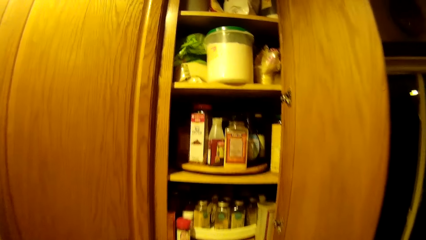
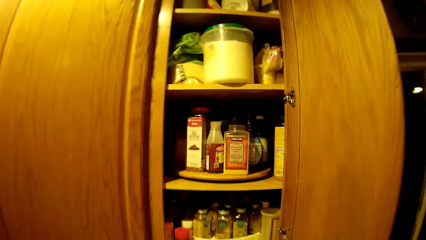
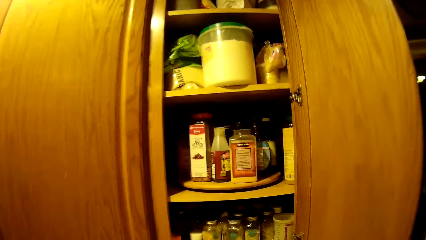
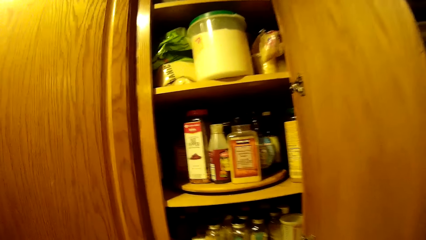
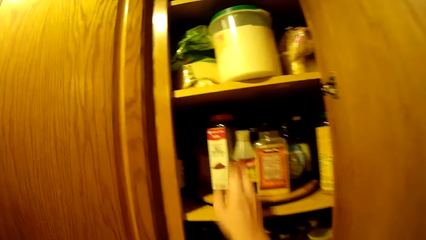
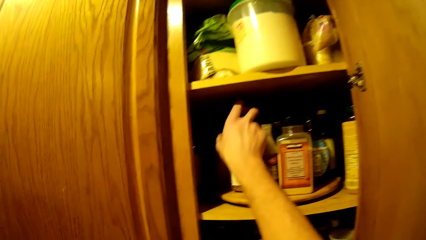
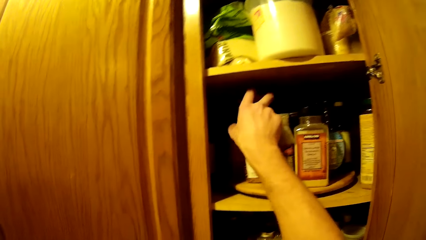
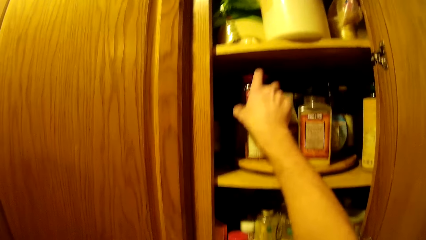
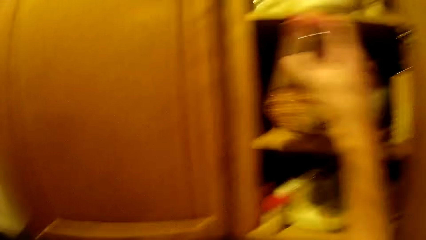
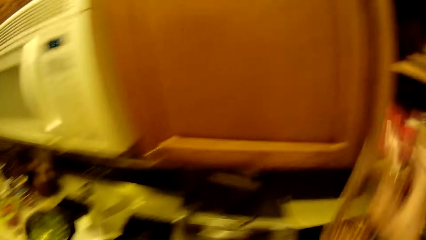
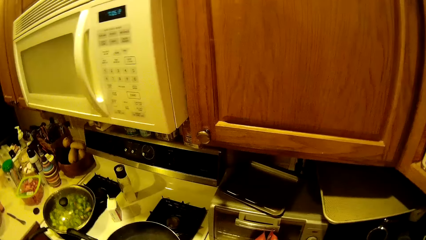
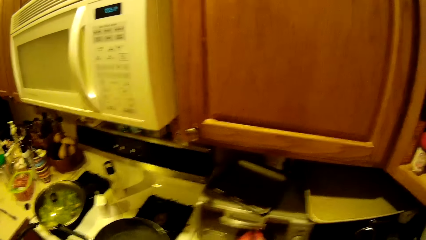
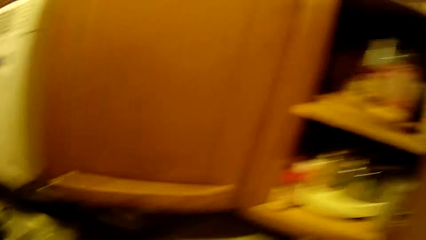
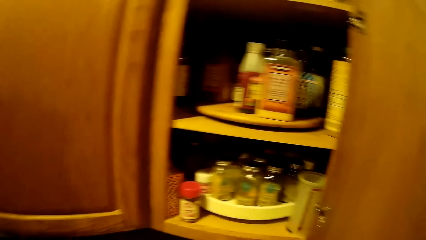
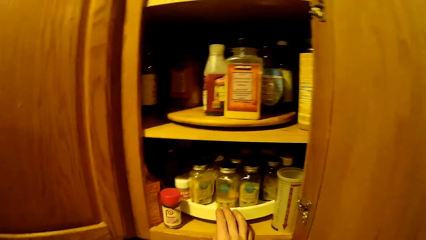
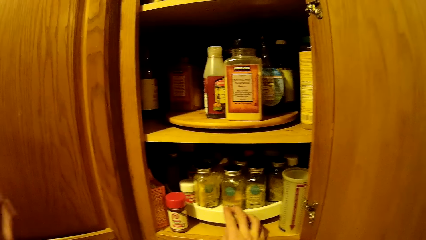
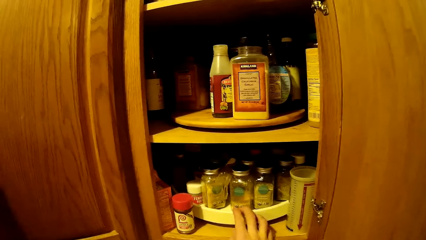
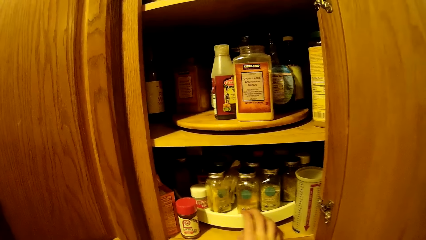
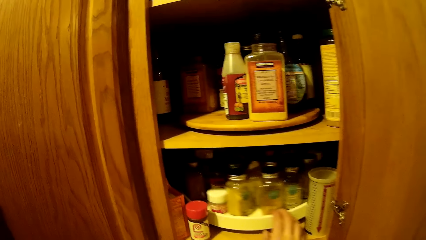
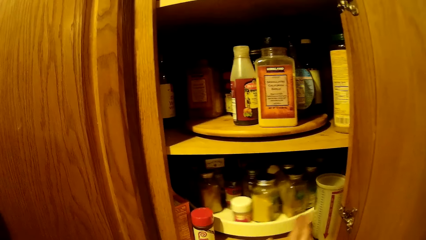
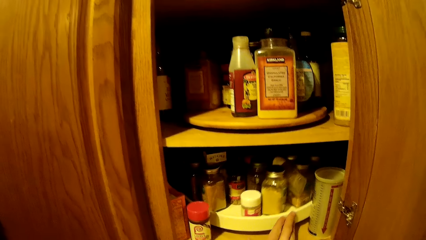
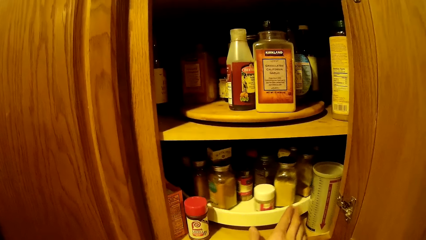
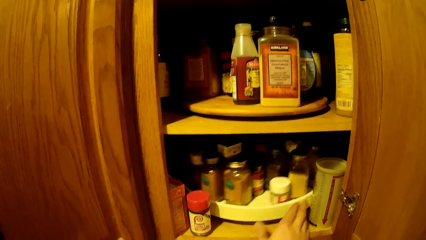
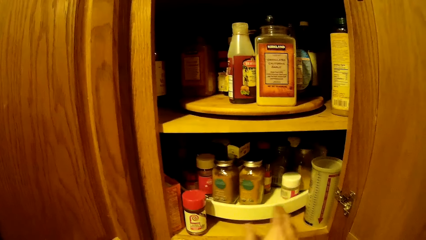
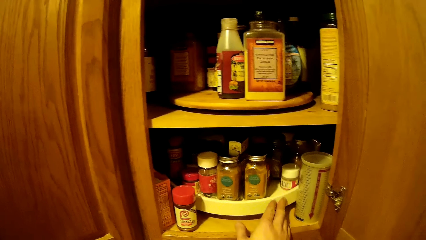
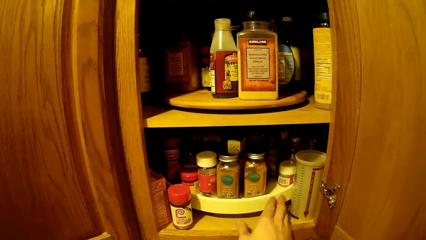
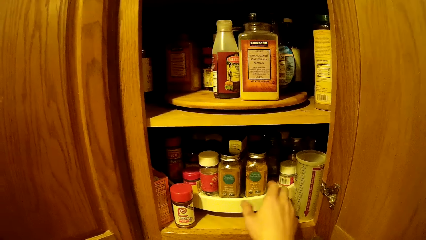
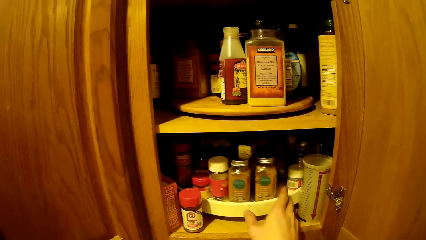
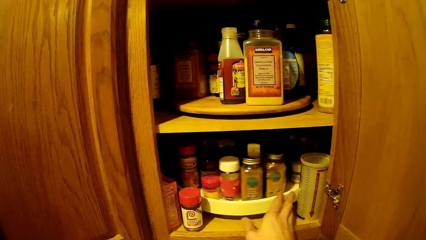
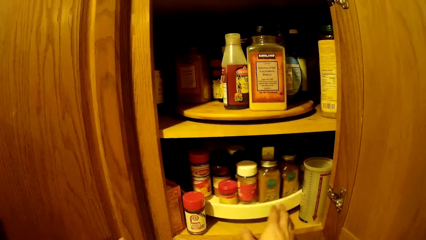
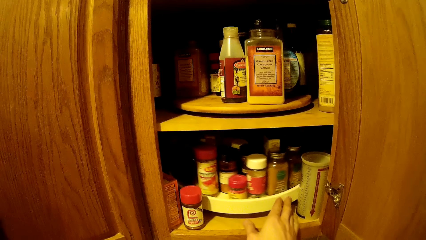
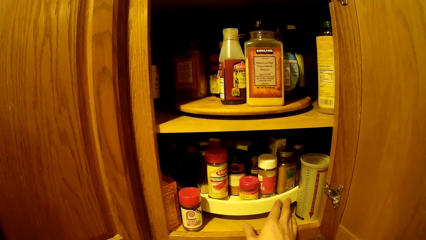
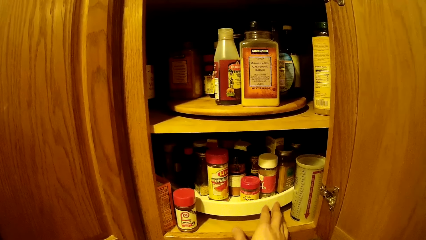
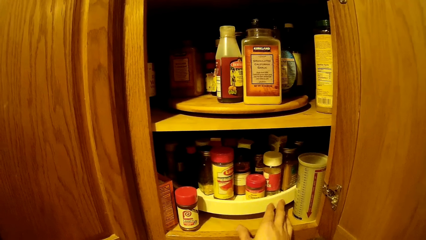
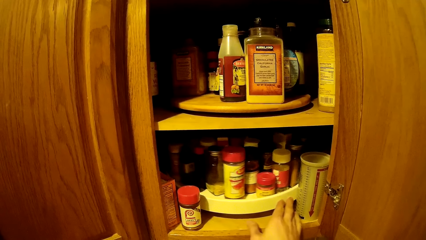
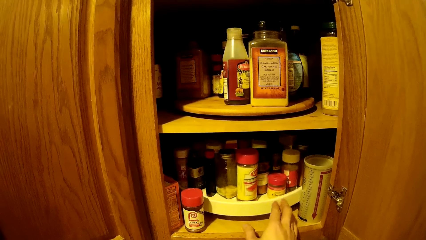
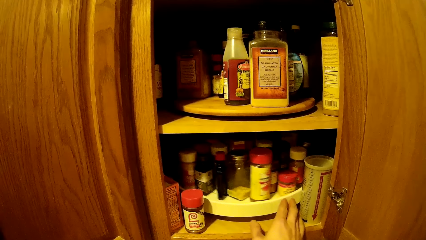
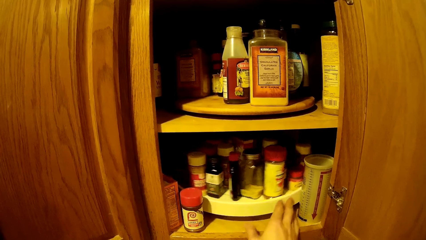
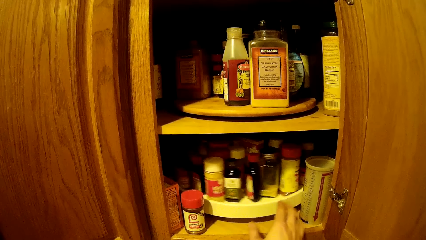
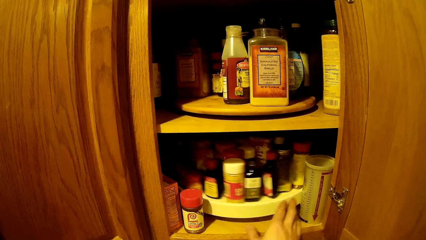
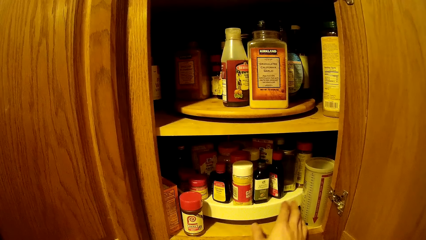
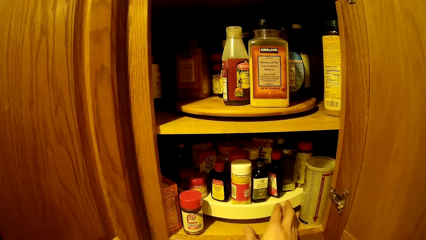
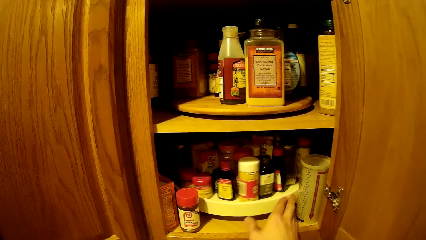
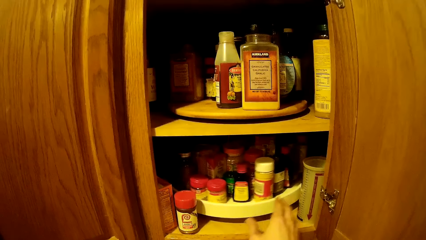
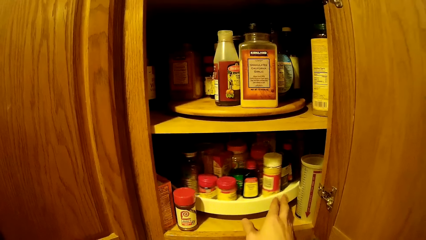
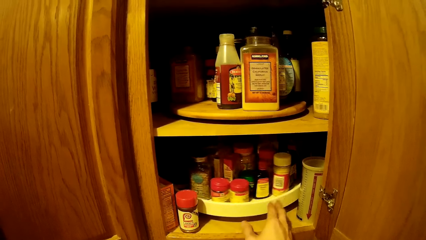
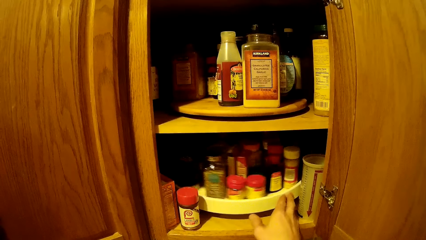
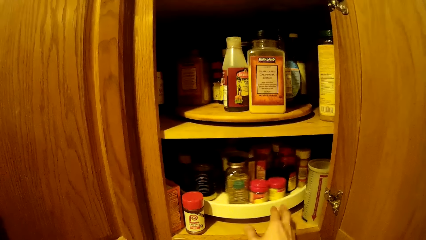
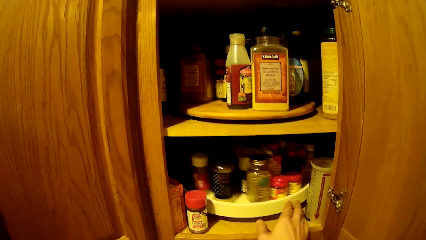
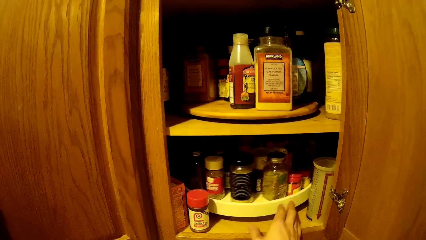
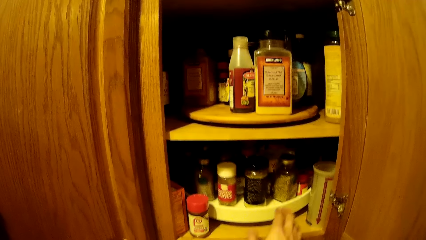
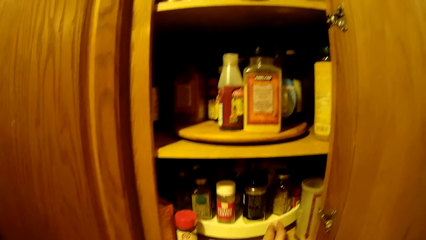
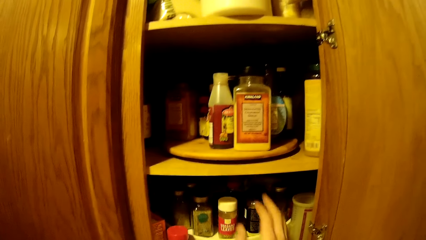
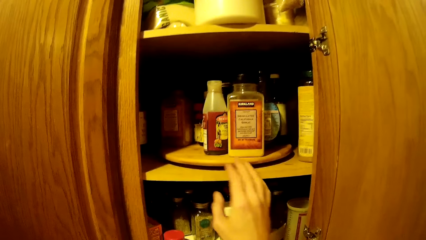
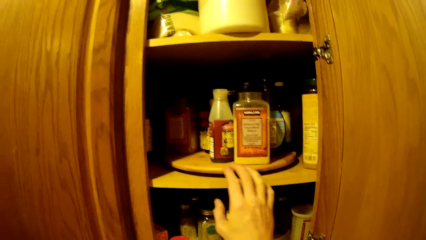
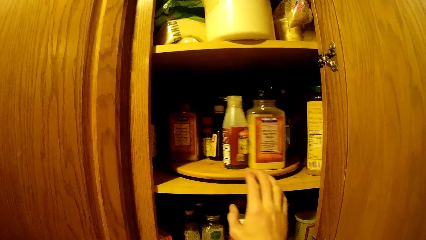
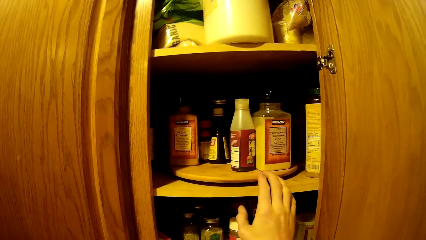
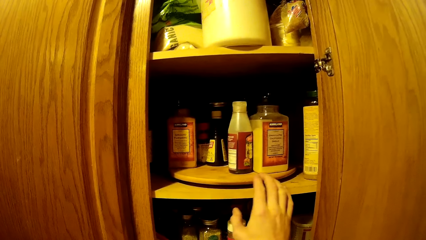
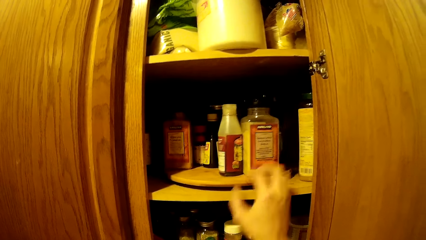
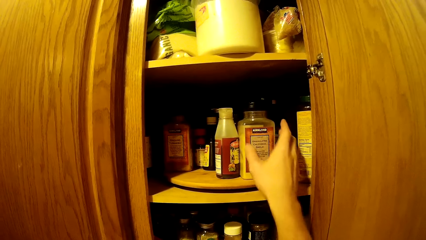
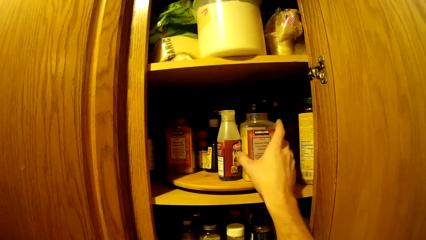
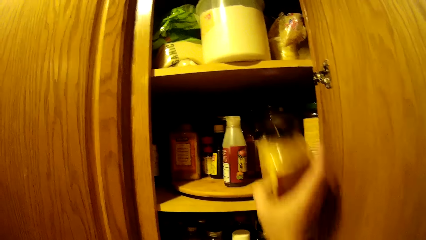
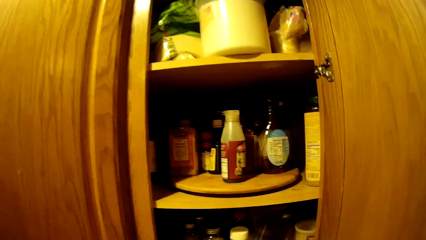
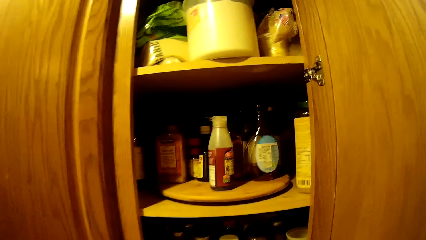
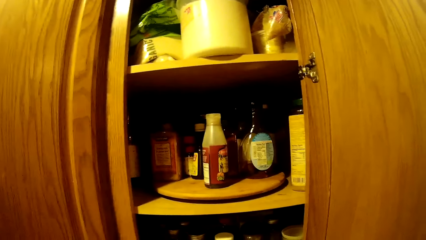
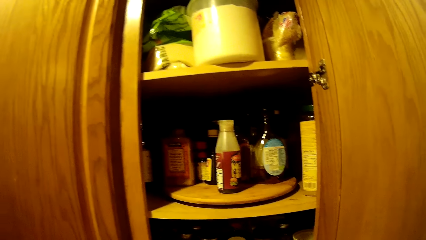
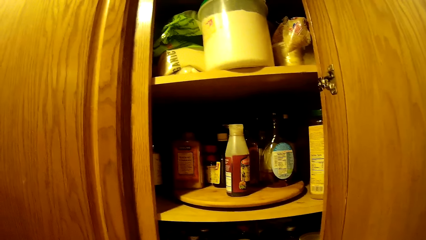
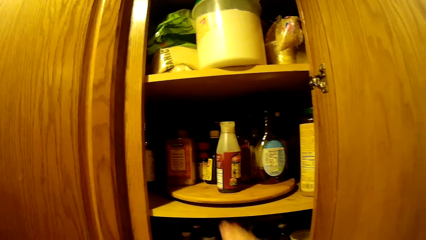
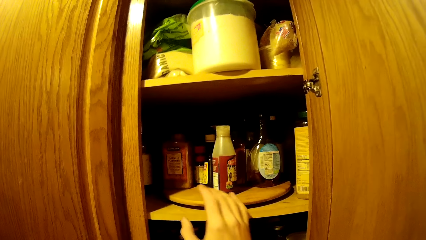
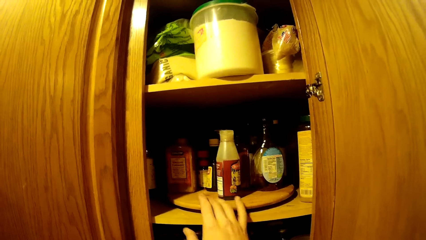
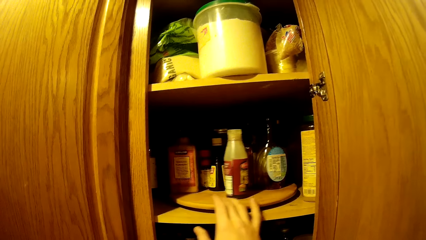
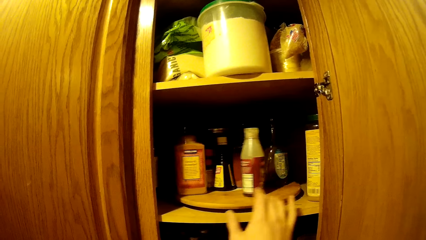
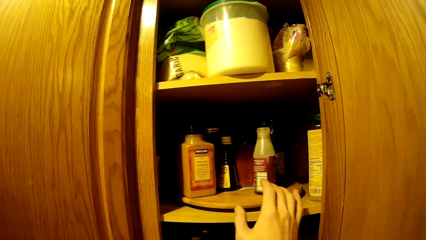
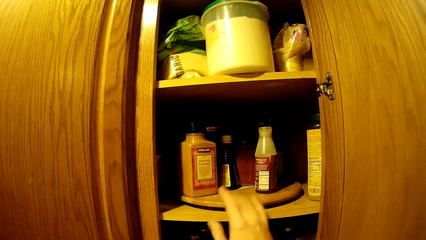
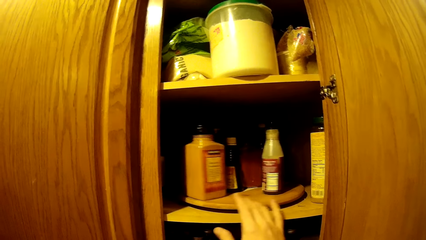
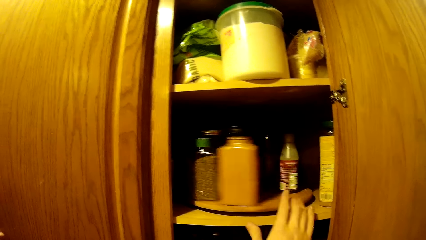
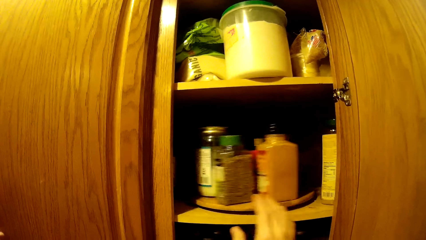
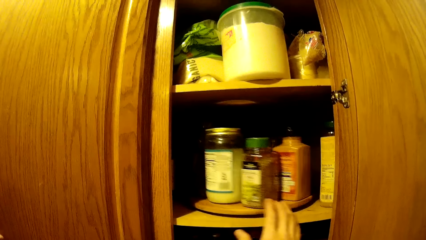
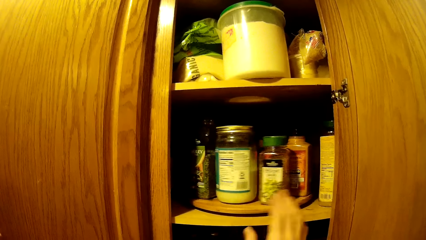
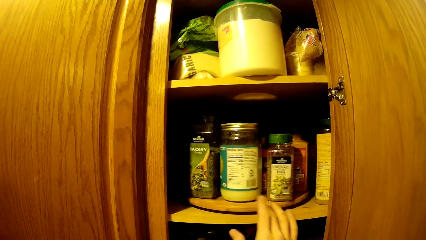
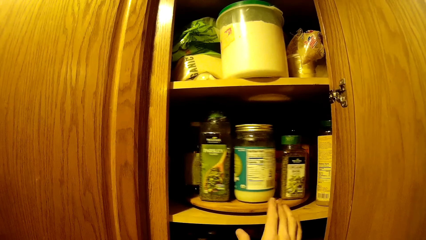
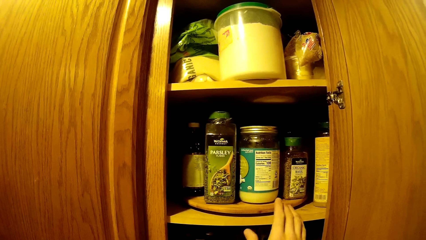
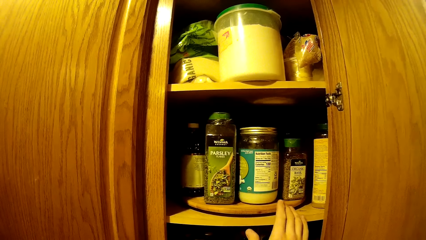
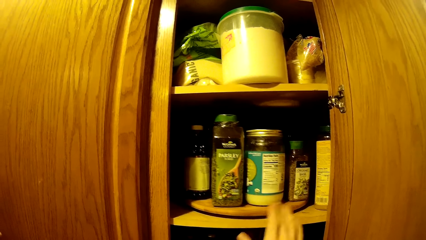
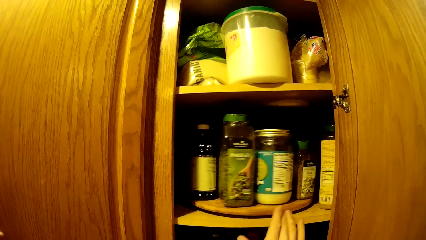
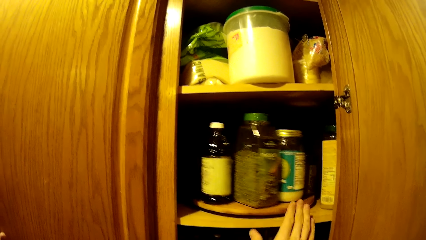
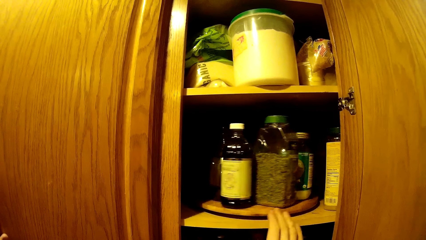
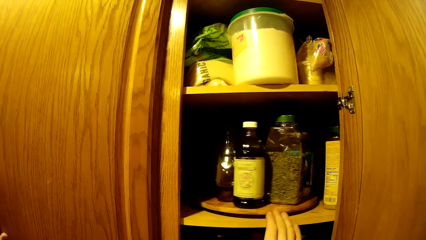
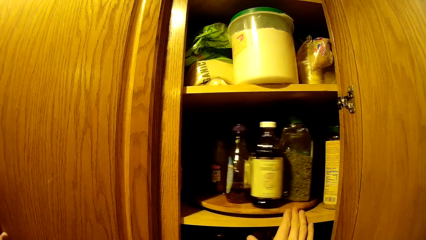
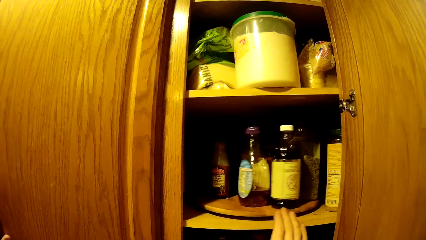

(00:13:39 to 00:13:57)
The camera wearer lifts the right hand. They take a container from a wooden tray in the kitchen cabinet. They hold the shelf of the cabinet. They roll a plastic tray in the kitchen cabinet. They take a container from the kitchen cabinet. They roll the wooden tray in the kitchen cabinet.
